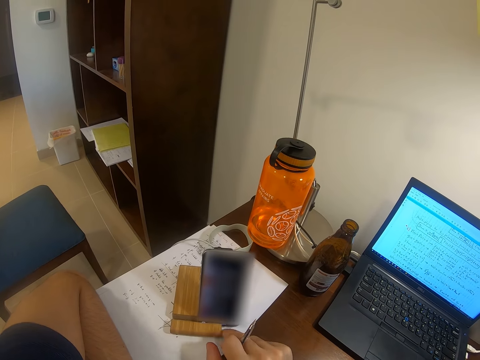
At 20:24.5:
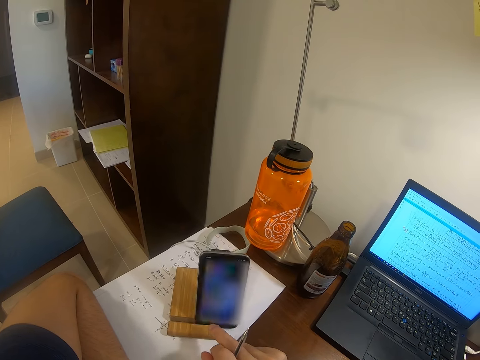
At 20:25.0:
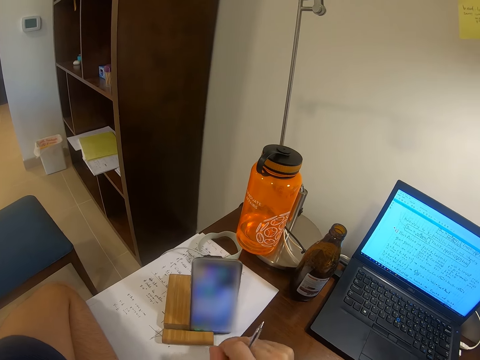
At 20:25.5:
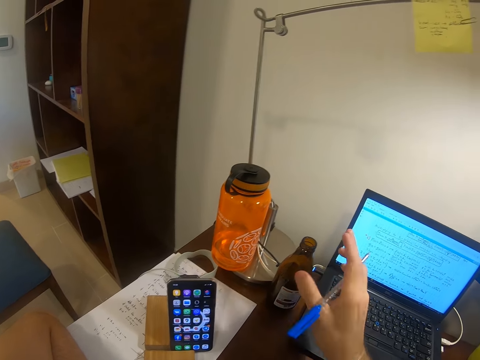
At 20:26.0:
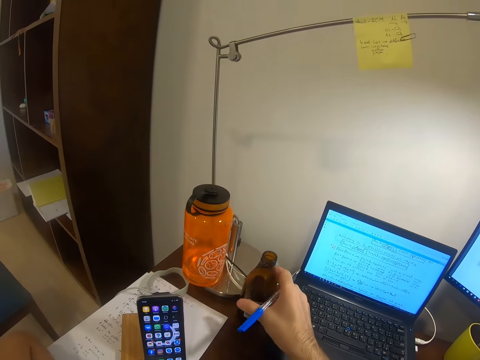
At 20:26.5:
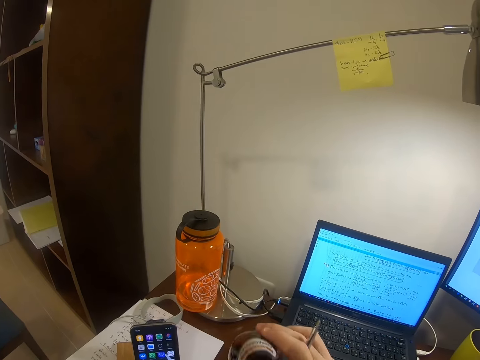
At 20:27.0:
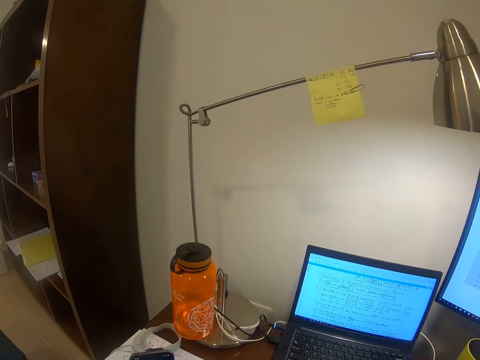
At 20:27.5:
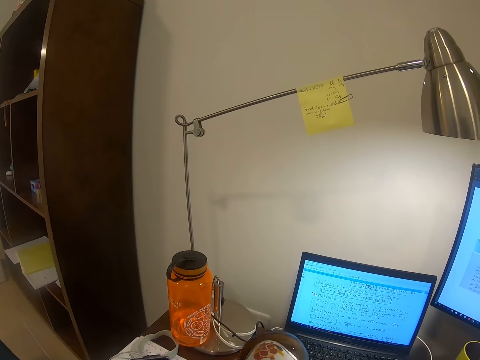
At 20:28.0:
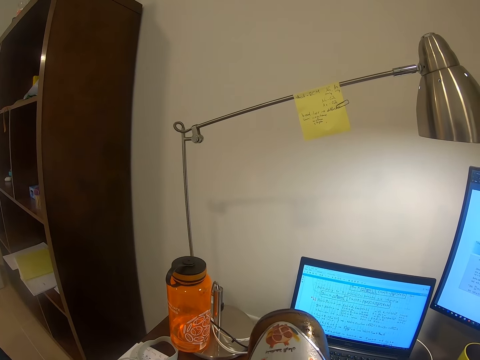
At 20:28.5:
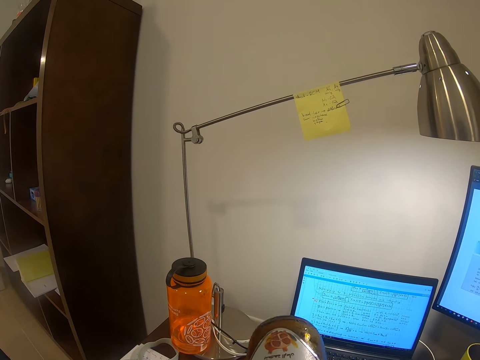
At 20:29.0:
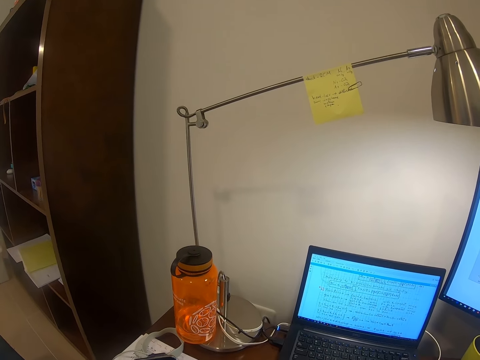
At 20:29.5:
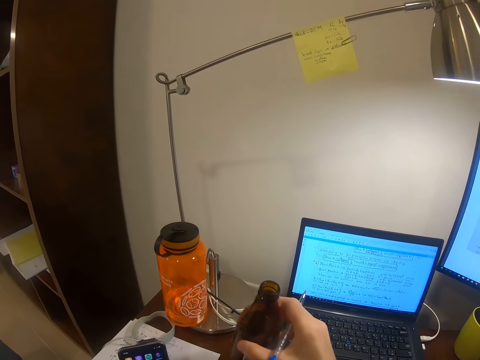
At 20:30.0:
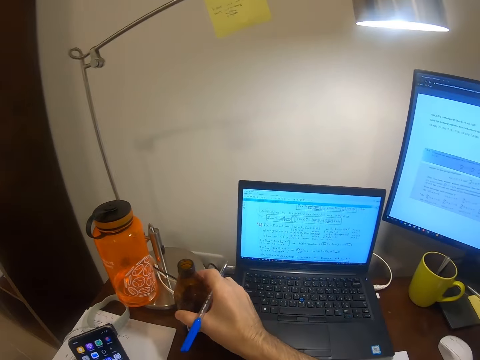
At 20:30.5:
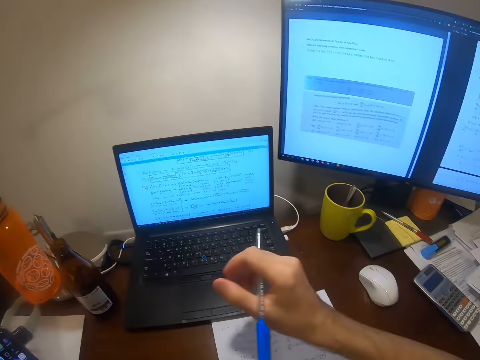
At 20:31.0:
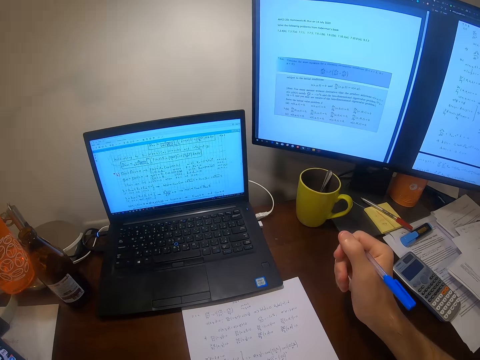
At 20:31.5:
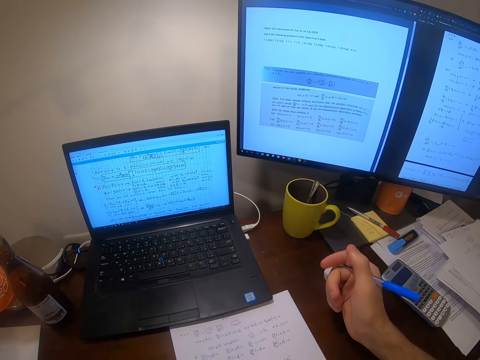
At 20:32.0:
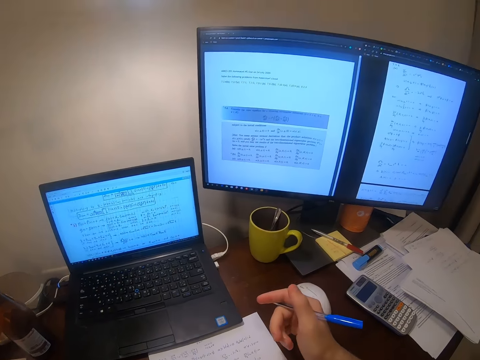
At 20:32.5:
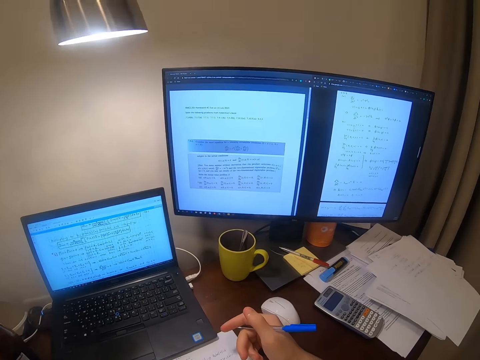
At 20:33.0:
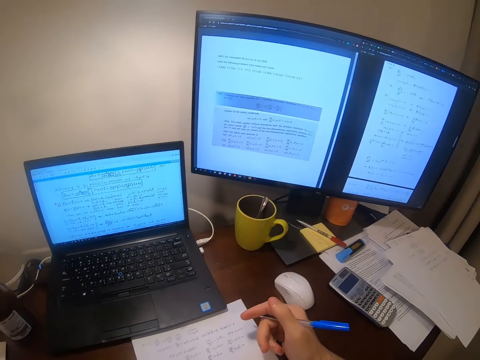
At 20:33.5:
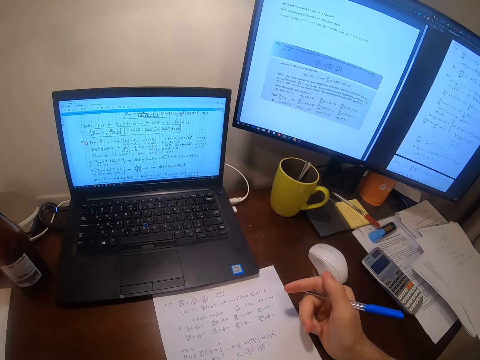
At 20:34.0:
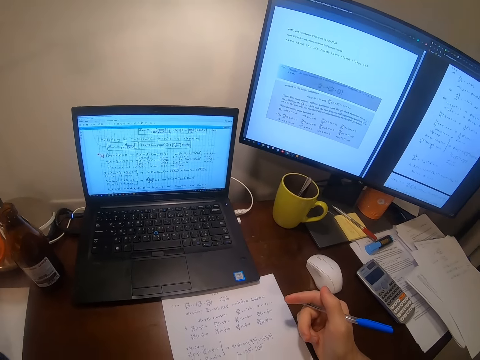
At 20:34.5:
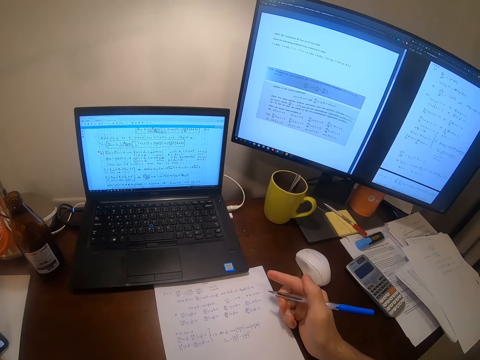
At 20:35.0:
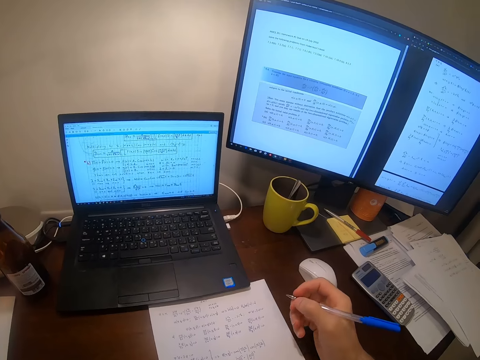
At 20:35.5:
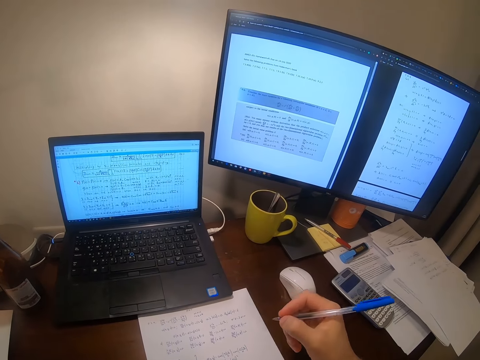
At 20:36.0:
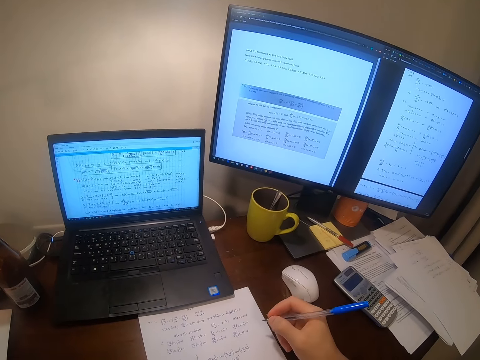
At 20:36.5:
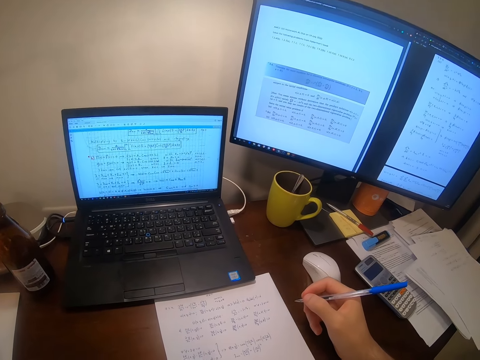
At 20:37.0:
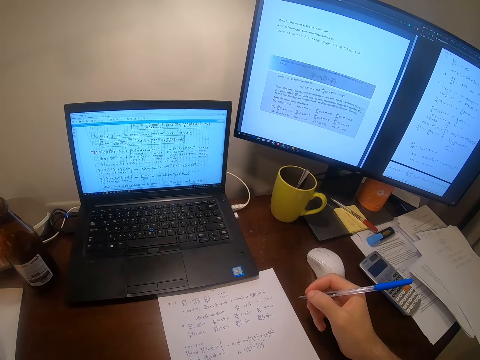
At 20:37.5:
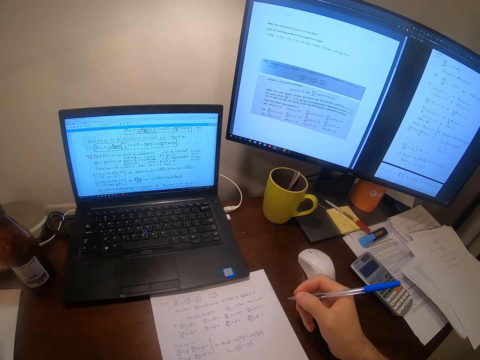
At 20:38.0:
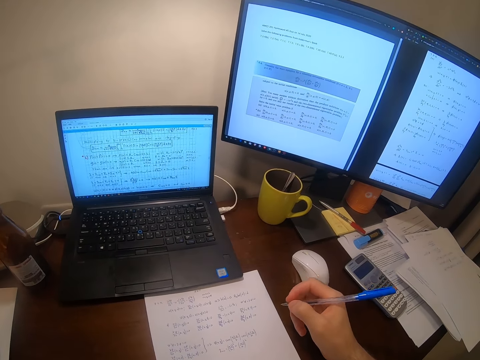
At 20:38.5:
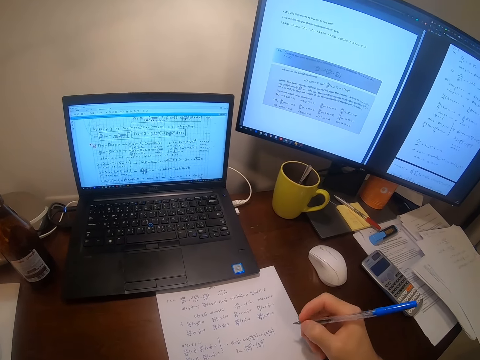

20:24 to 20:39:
The camera wearer picks up the beer. They drink the beer. They put the beer bottle down. They look around. They read on the screen.

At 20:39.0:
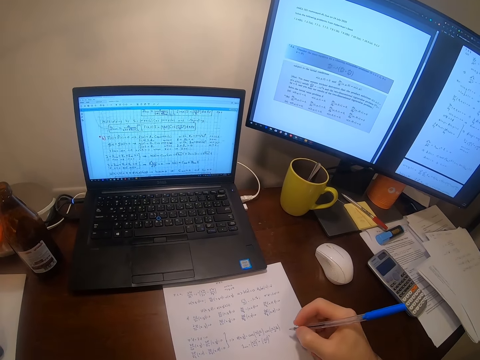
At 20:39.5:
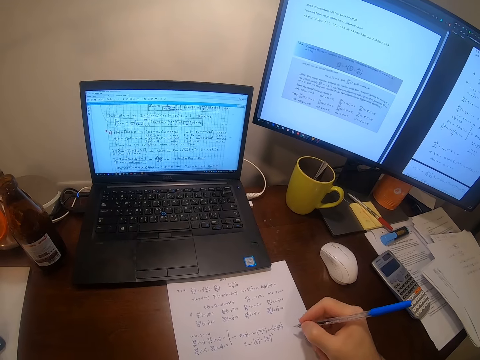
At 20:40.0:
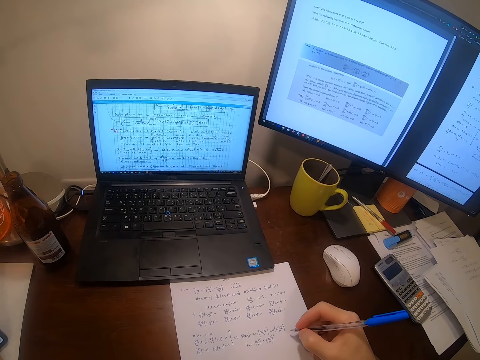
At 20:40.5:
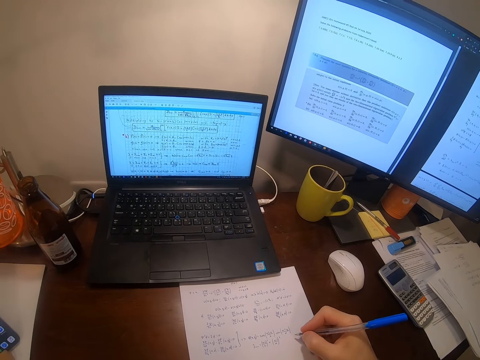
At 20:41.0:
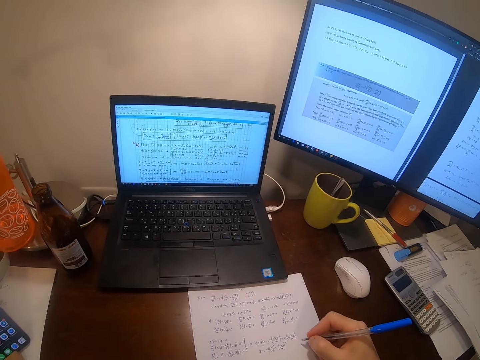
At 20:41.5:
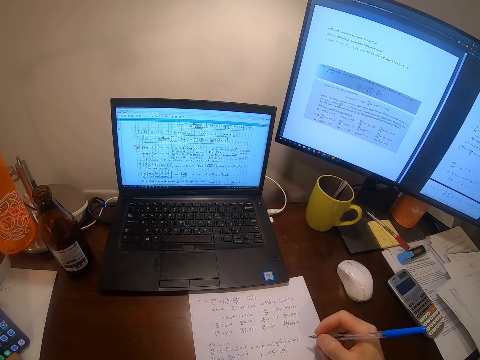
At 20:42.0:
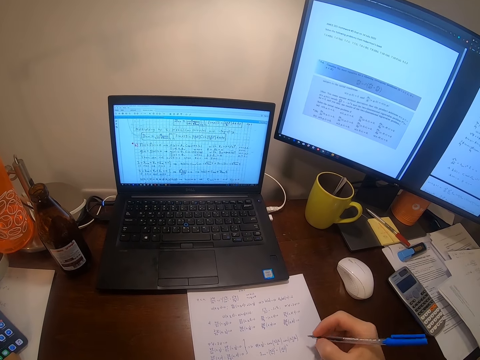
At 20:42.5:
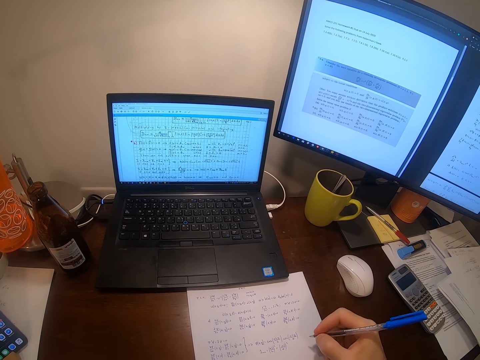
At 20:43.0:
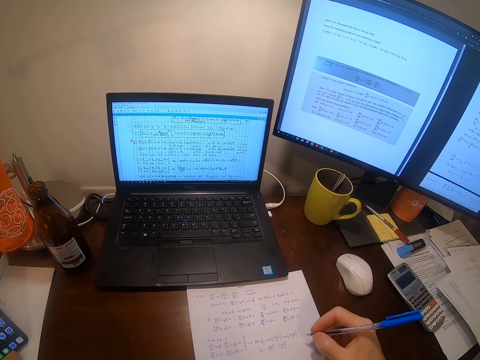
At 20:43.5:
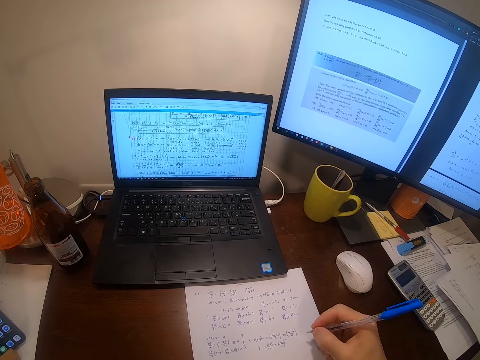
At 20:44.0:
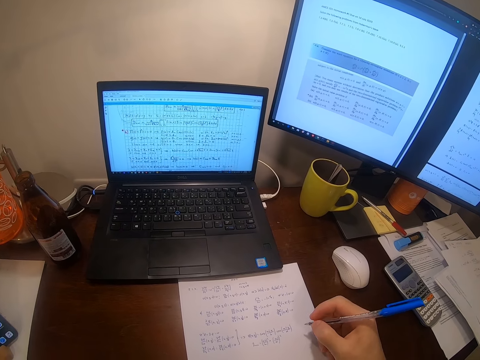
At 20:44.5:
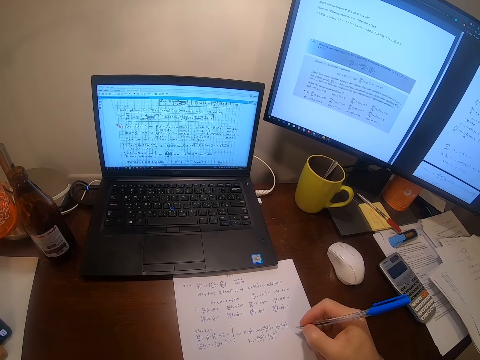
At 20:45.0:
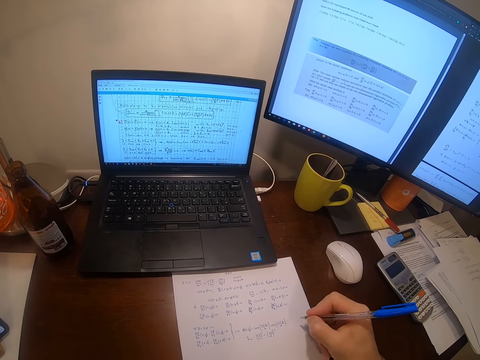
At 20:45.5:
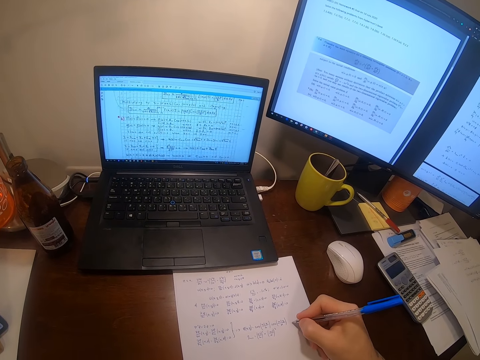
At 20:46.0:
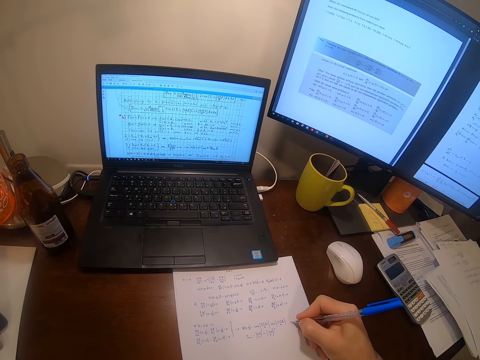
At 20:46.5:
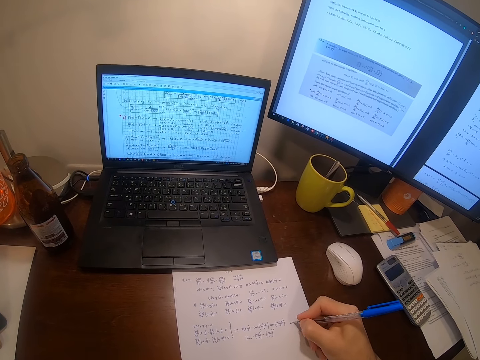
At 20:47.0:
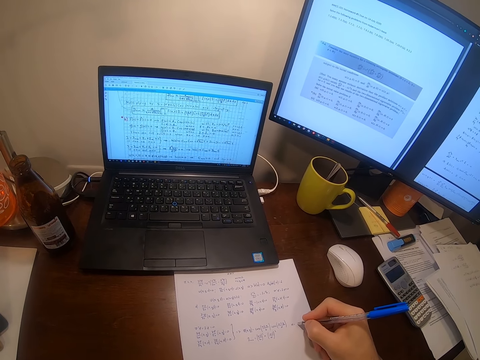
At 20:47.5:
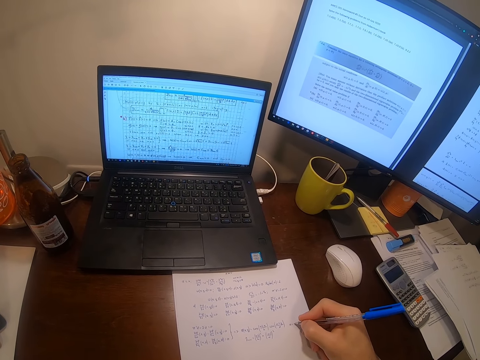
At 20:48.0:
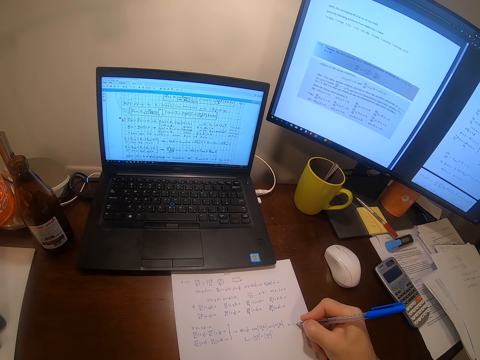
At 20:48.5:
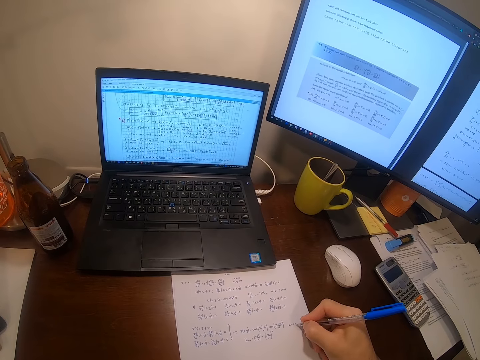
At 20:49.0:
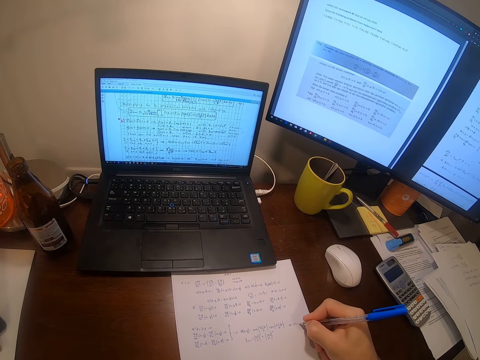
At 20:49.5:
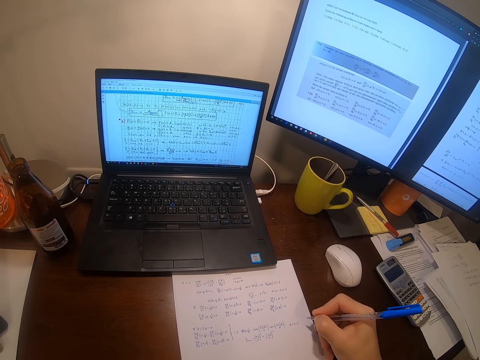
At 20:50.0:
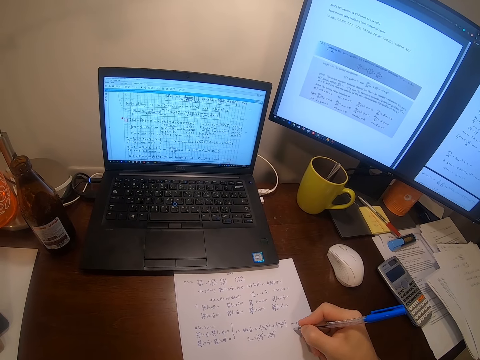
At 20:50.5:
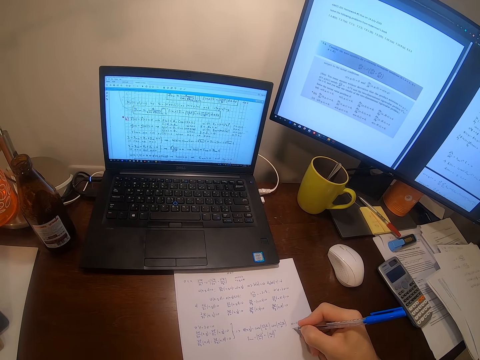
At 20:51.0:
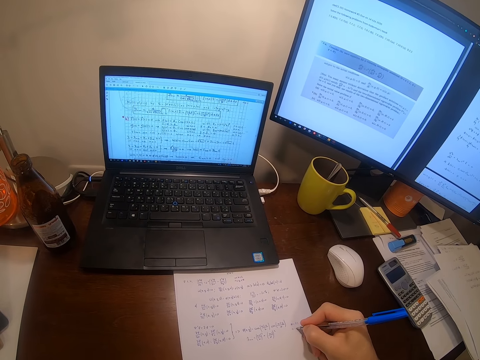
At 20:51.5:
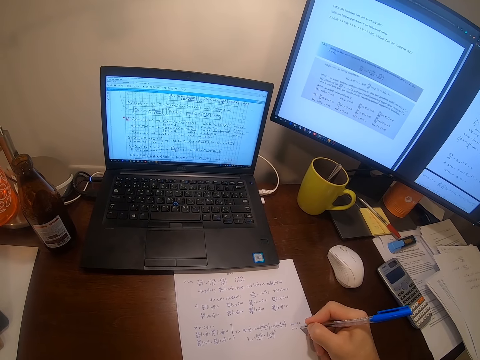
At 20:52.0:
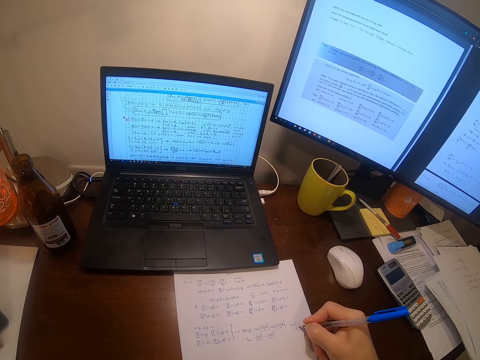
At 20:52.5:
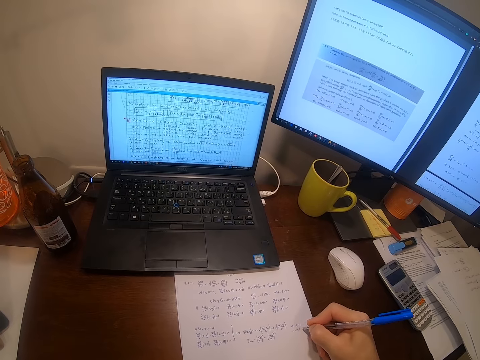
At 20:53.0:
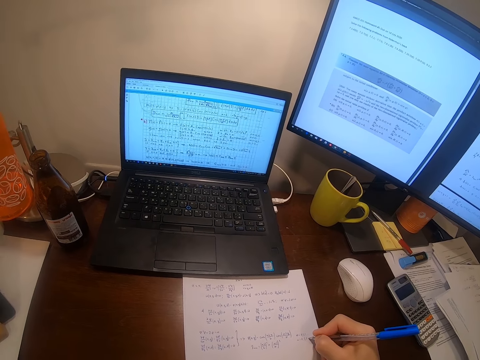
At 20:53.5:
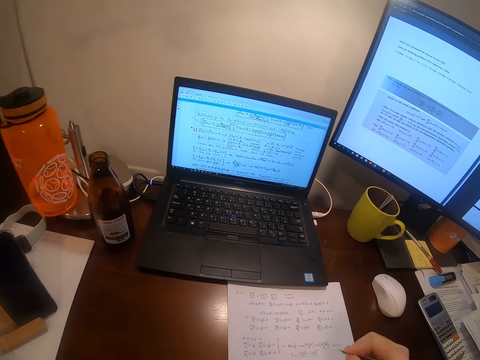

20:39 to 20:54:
The camera wearer writes on a piece of paper.
